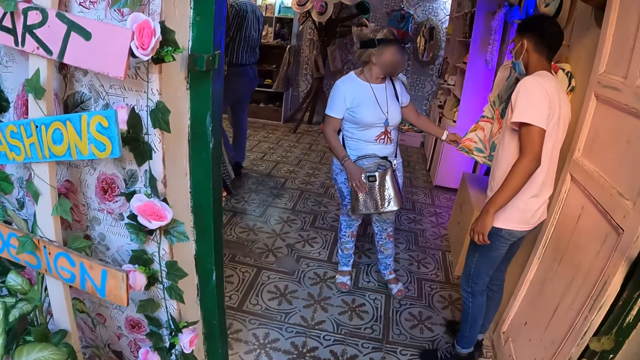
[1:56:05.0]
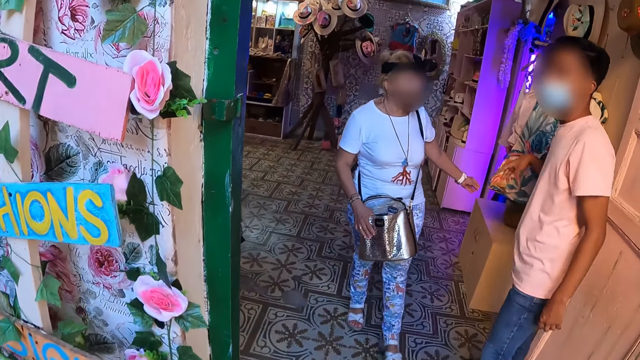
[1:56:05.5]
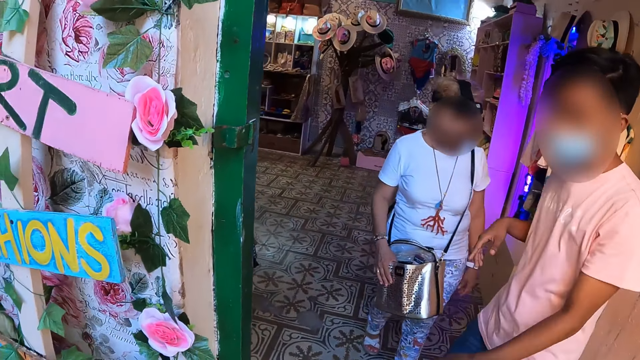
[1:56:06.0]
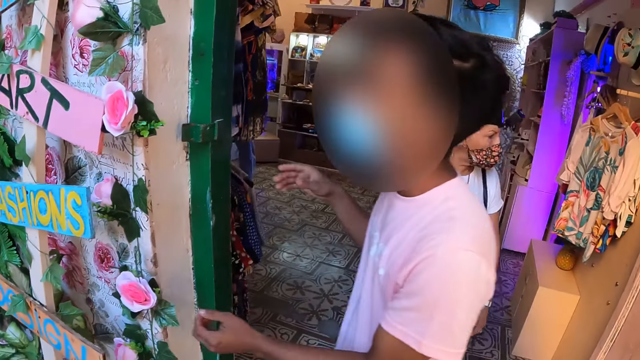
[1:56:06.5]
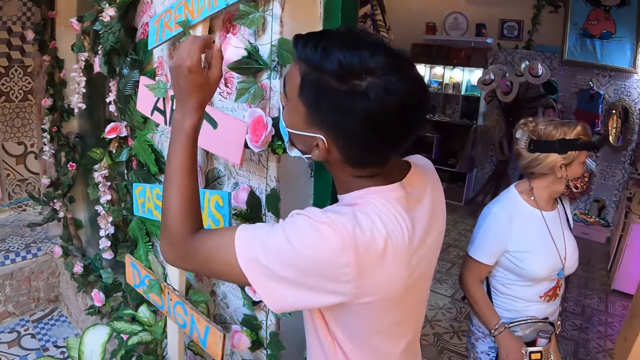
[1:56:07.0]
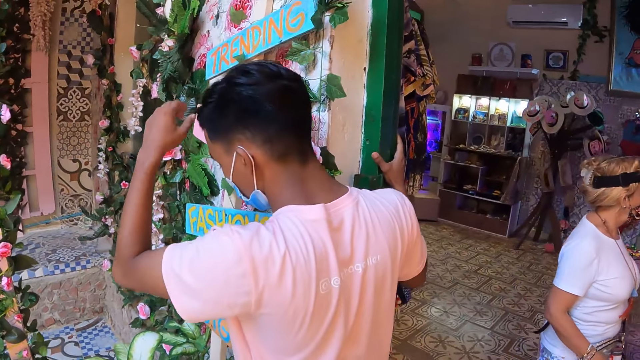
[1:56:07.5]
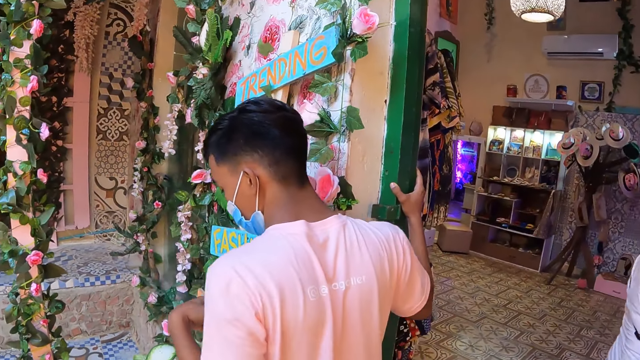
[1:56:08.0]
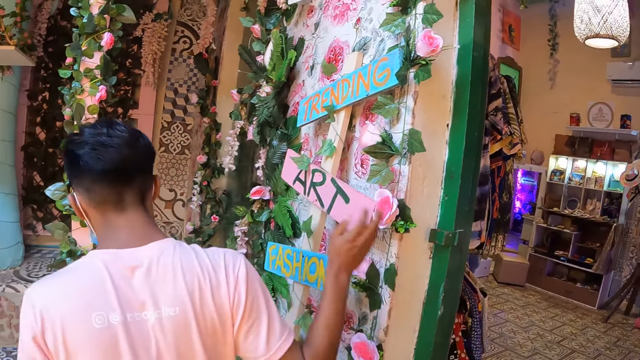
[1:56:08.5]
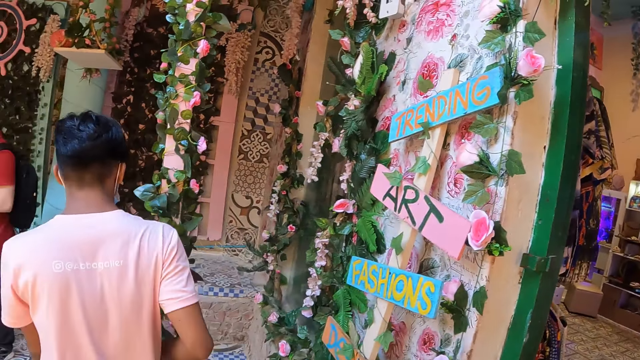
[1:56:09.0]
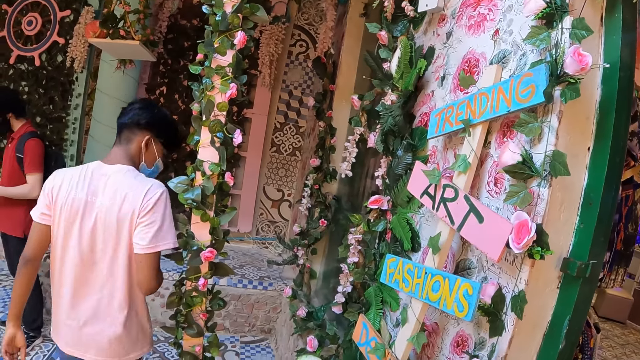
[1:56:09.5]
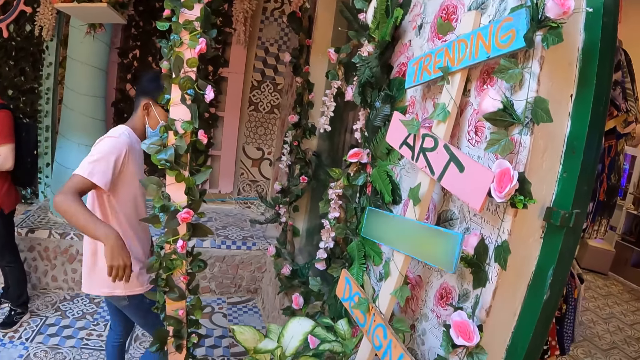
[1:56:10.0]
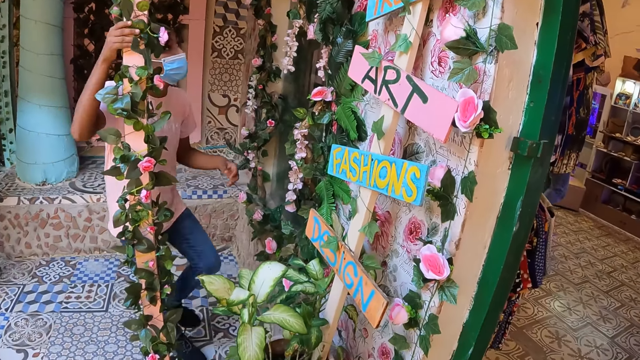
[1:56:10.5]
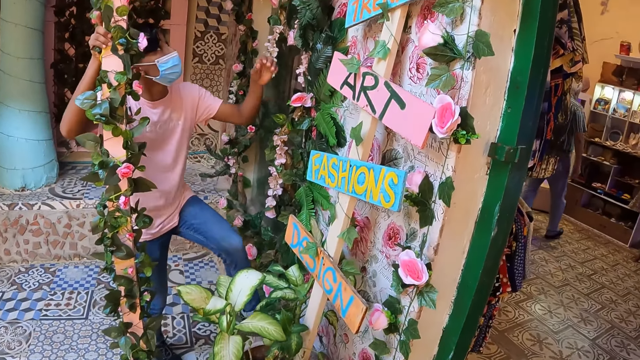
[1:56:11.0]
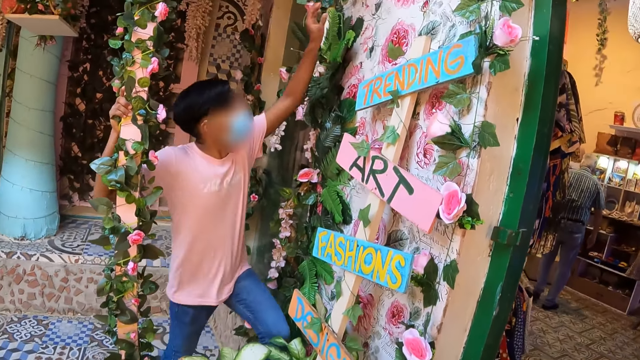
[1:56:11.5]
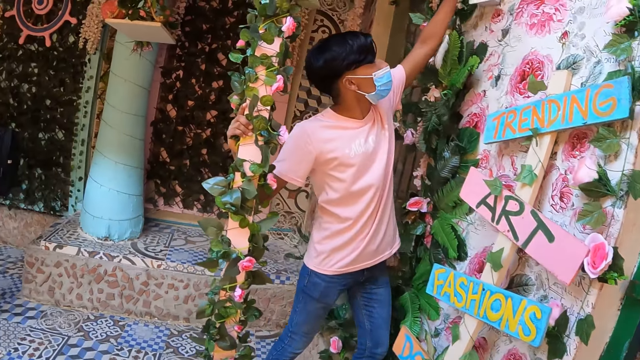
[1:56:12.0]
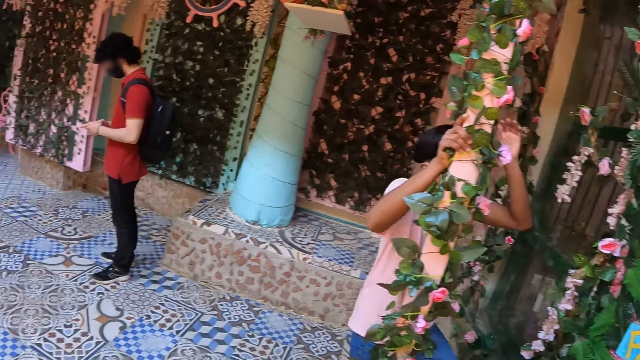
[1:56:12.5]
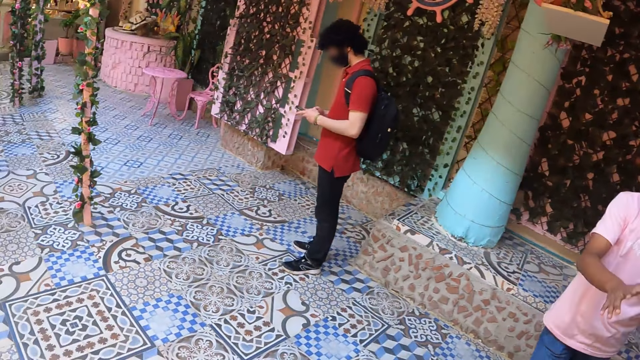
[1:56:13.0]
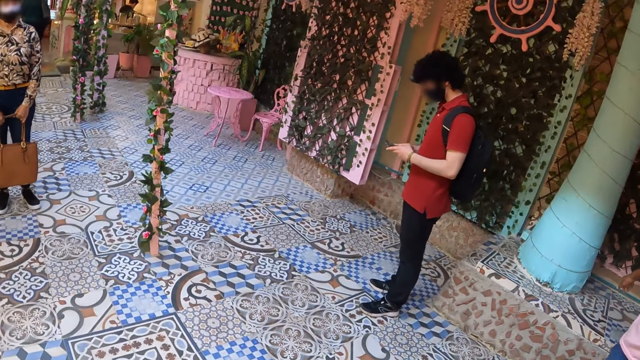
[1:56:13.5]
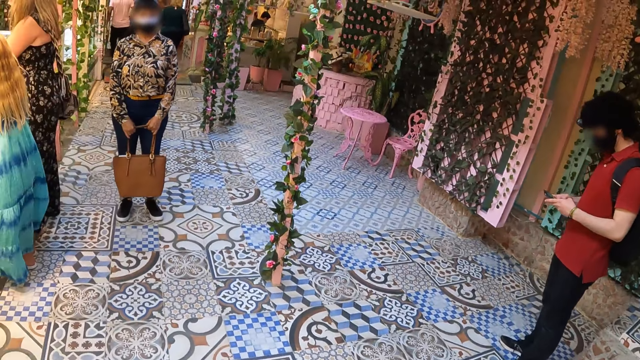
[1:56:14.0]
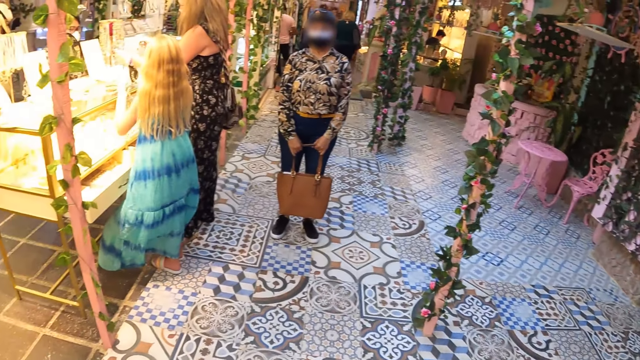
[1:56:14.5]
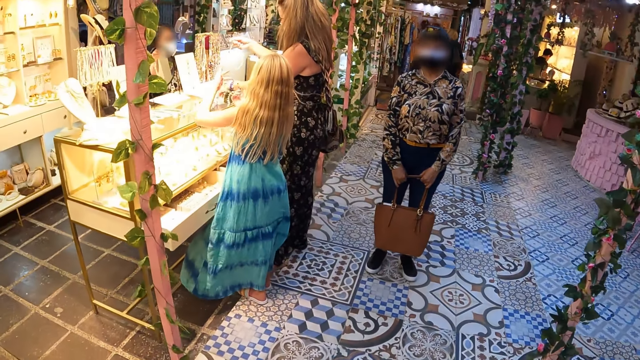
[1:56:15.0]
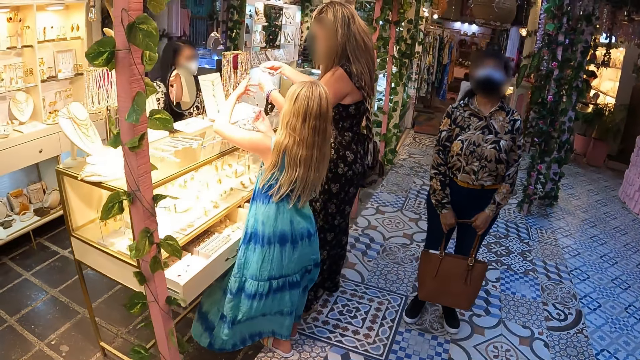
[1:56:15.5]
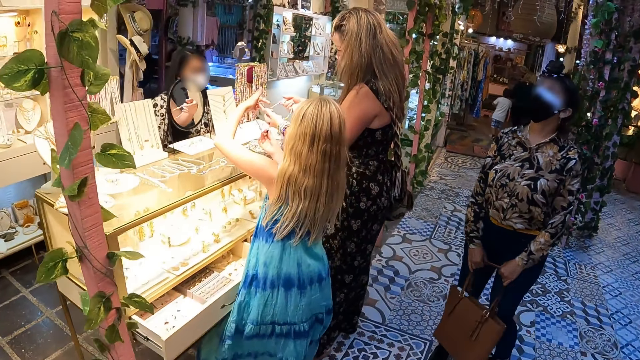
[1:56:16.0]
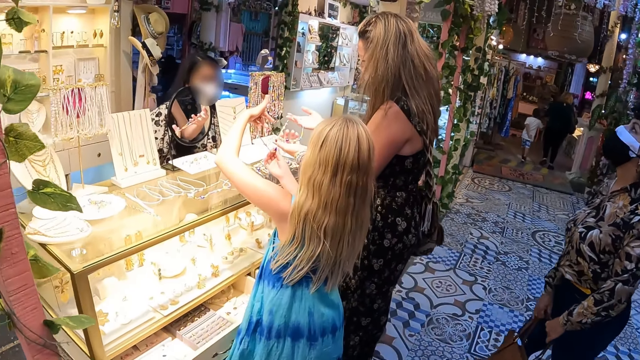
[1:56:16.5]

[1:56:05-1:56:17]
A man uses a mobile phone. The camera wearer walks in the shop.

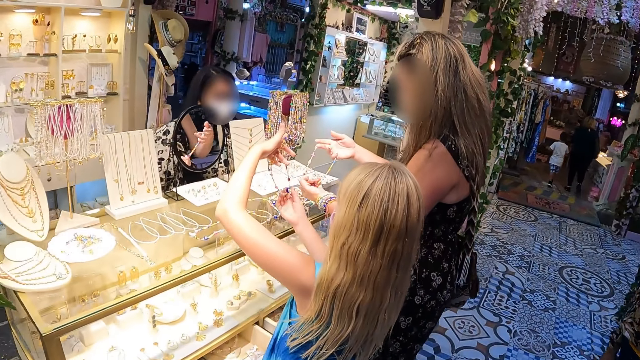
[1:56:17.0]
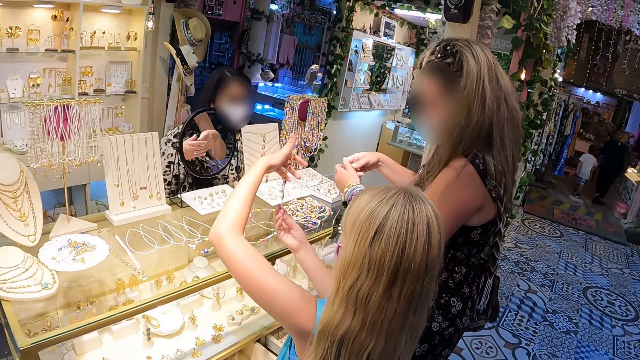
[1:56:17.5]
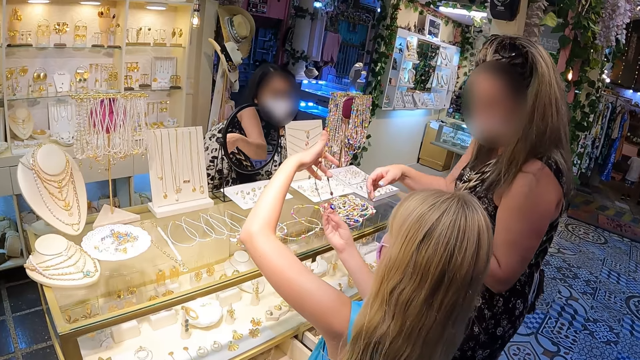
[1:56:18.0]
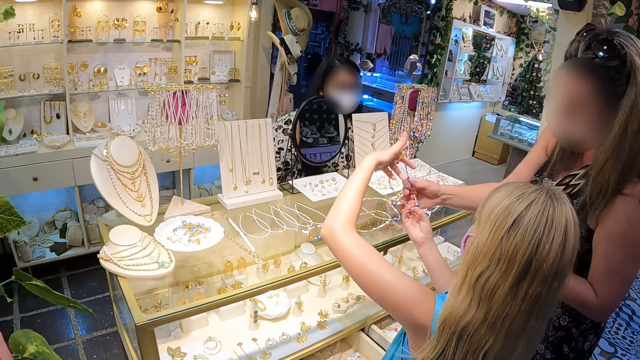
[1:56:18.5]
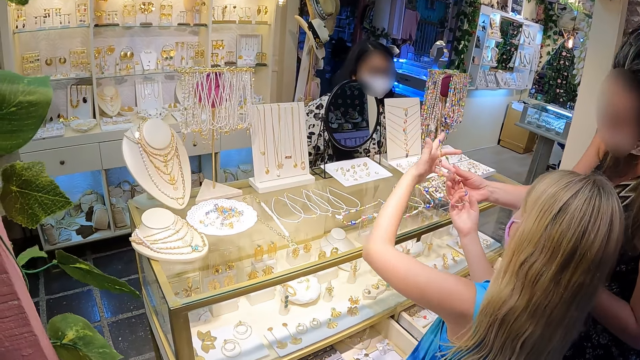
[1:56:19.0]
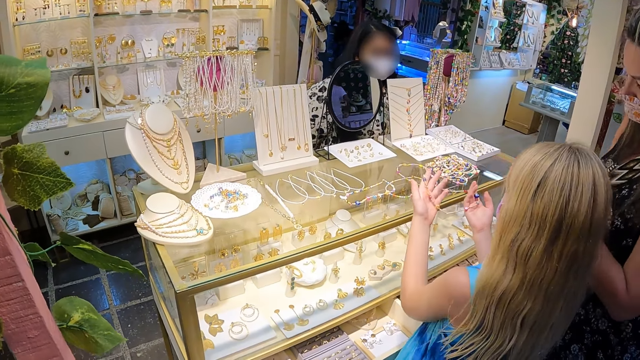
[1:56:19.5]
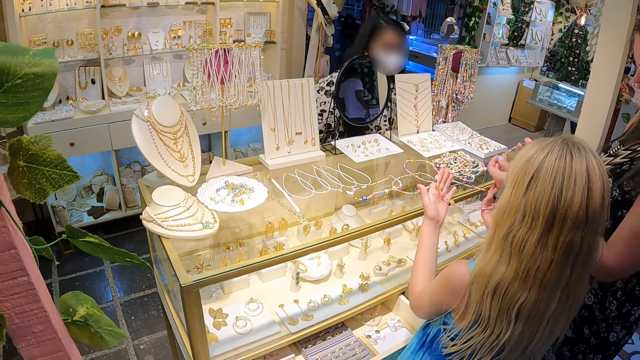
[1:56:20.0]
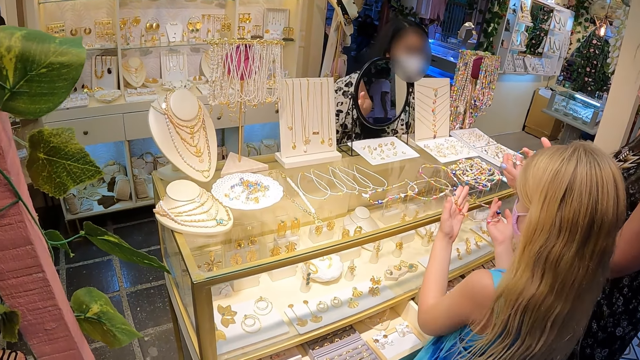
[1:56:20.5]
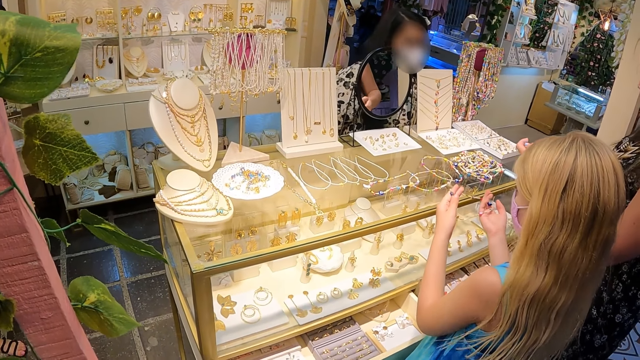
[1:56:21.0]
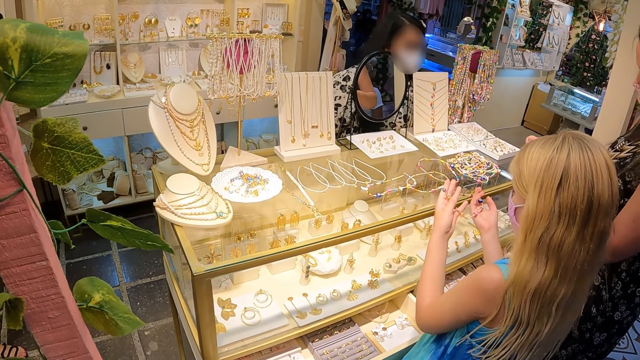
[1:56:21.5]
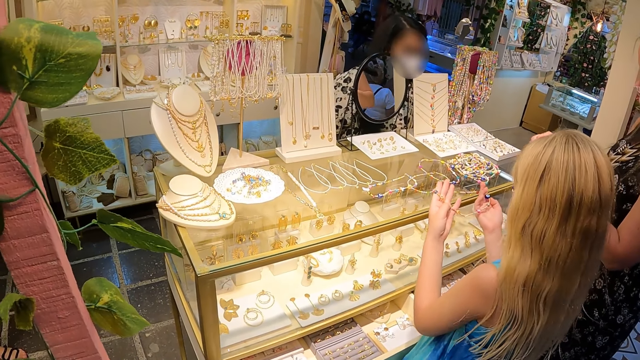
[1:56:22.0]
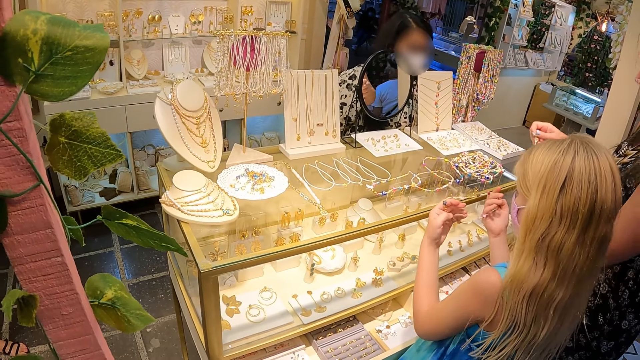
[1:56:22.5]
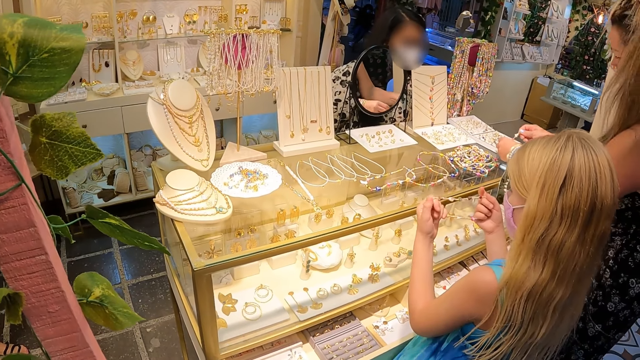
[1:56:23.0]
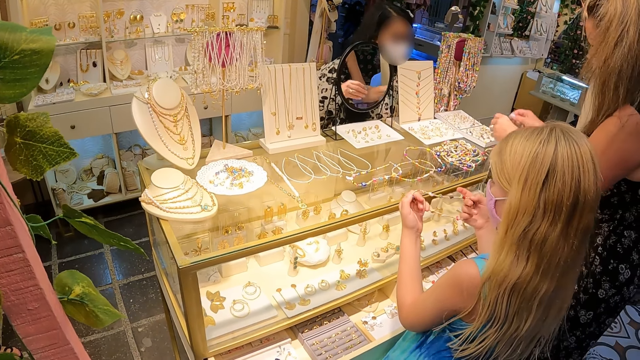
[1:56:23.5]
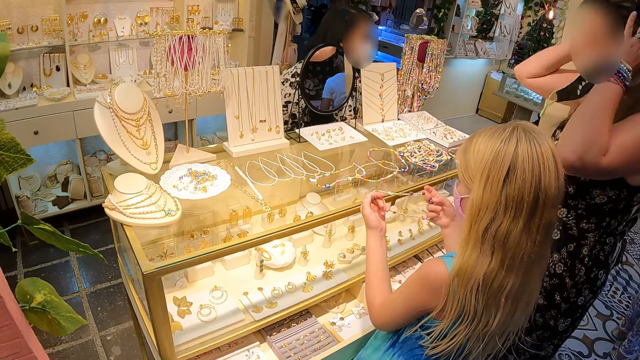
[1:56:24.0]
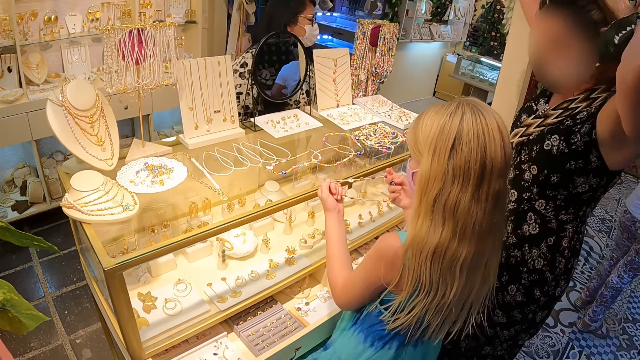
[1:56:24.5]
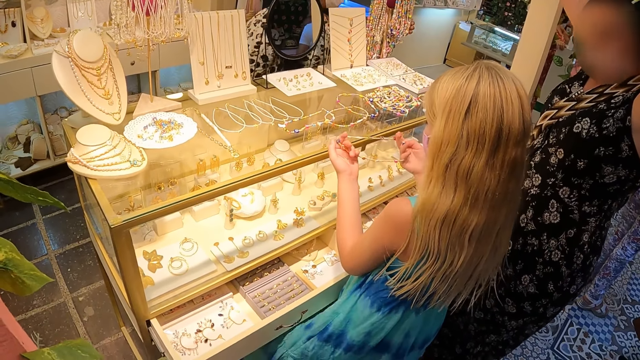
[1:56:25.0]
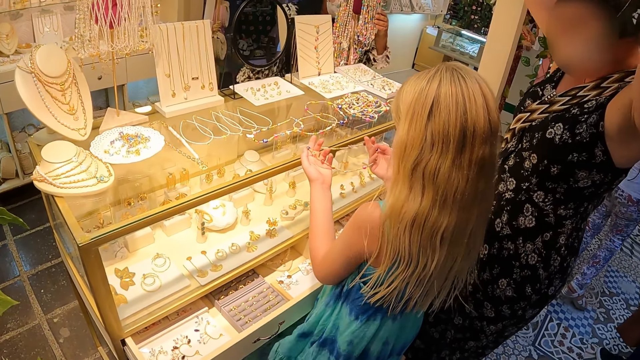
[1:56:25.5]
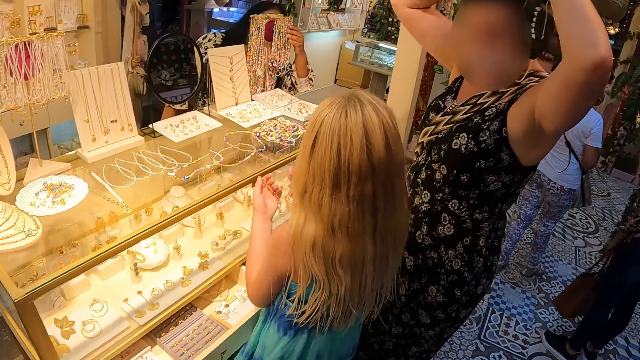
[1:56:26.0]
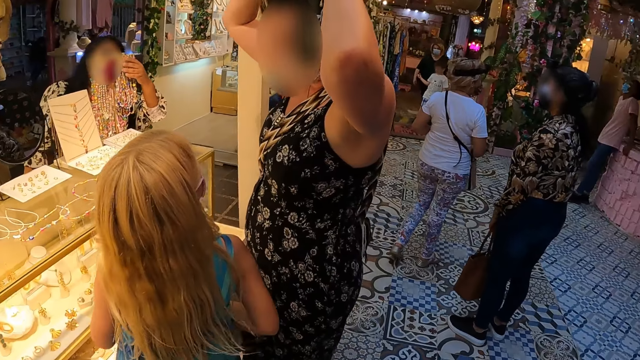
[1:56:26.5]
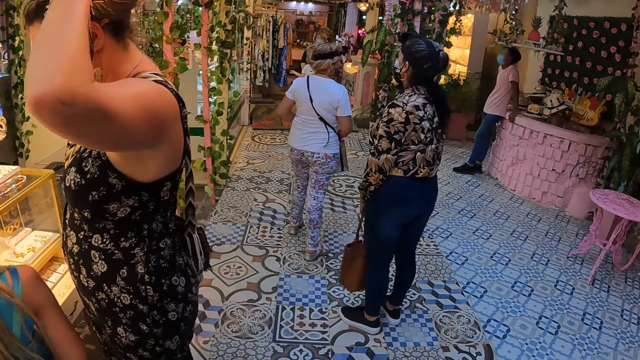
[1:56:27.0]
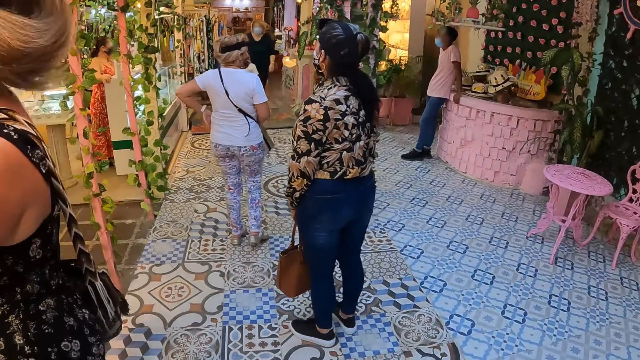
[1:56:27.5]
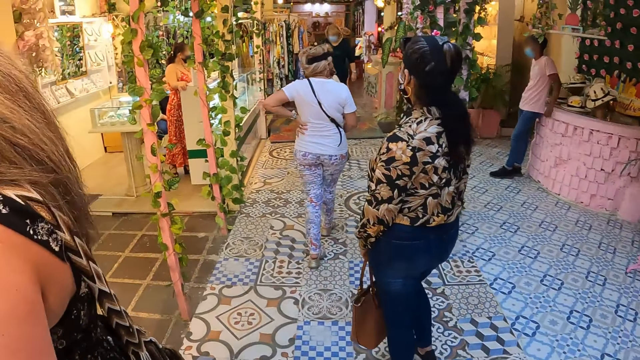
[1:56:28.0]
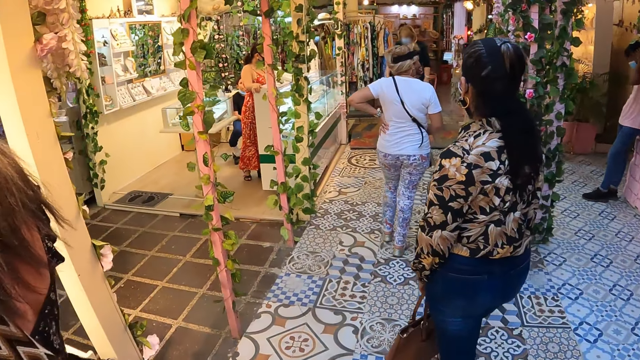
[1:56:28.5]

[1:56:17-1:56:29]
The camera wearer stares at accessories in a shelf. They walk in a fashion and accessories shop.
